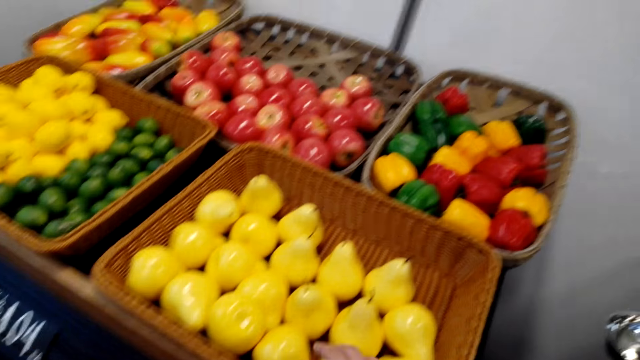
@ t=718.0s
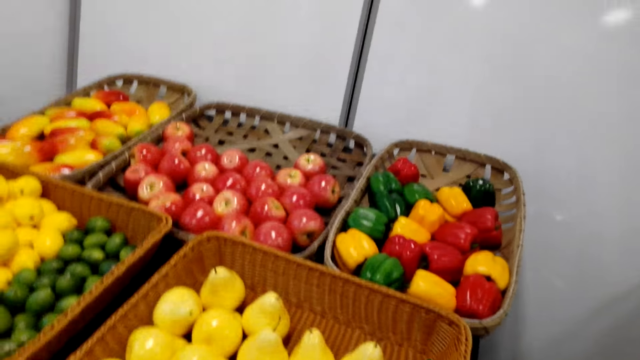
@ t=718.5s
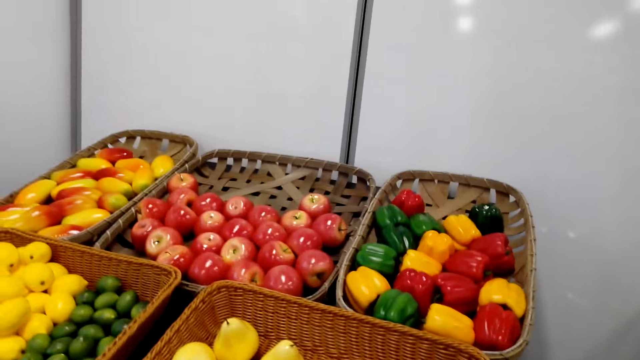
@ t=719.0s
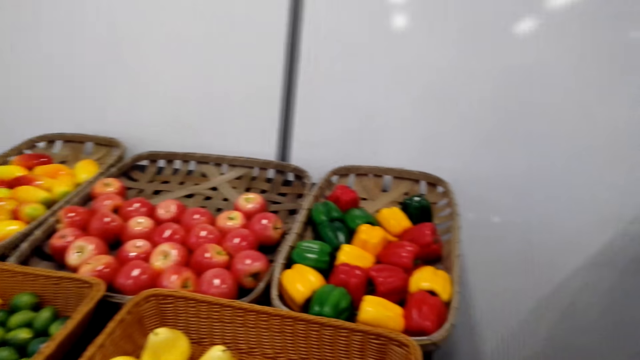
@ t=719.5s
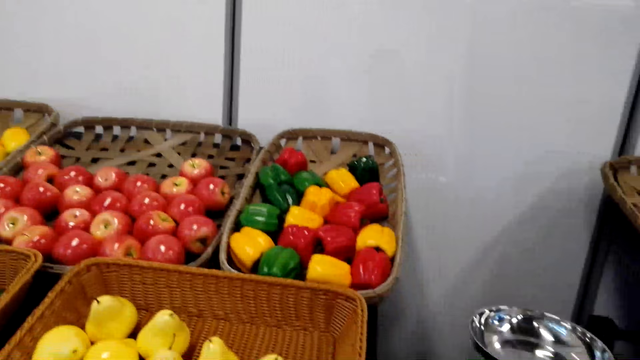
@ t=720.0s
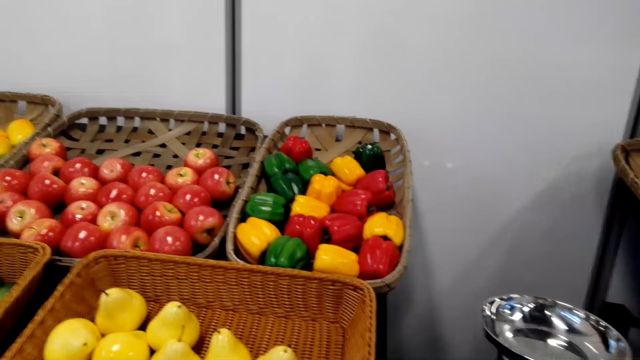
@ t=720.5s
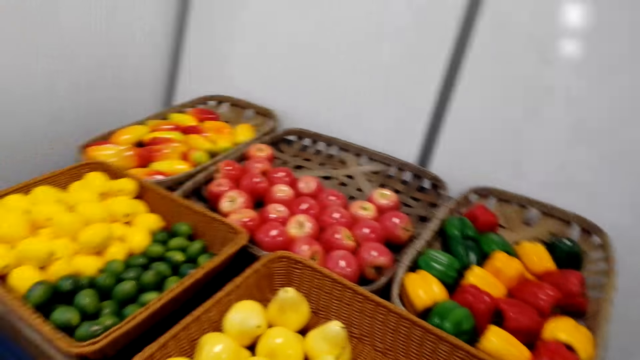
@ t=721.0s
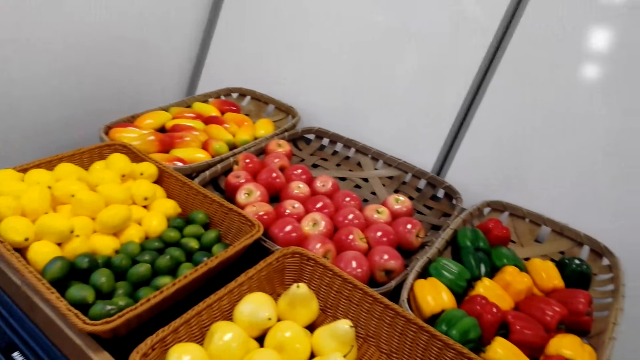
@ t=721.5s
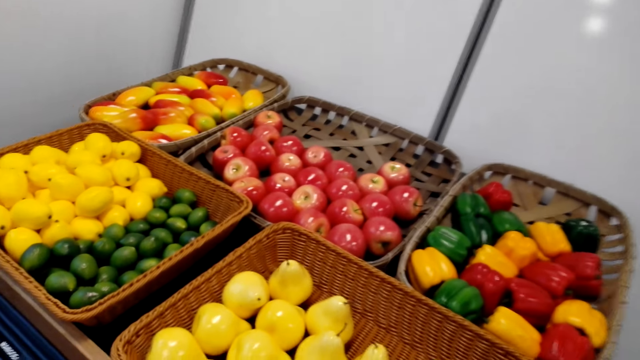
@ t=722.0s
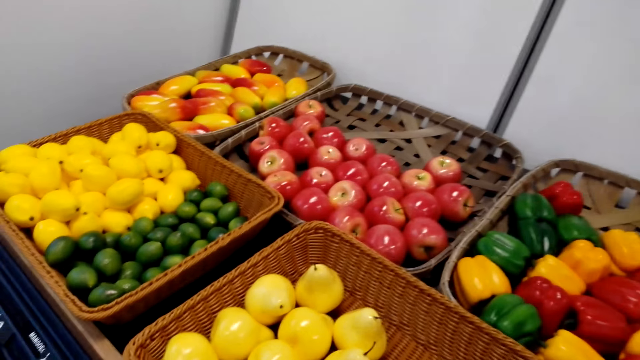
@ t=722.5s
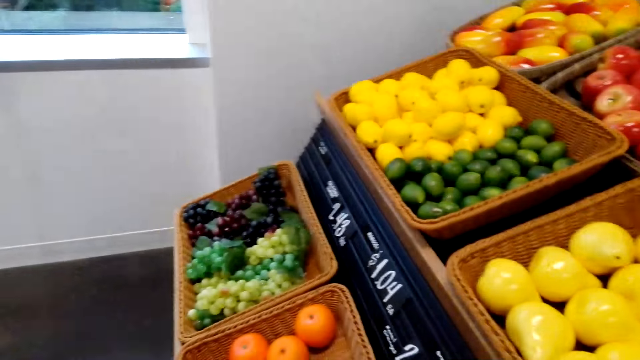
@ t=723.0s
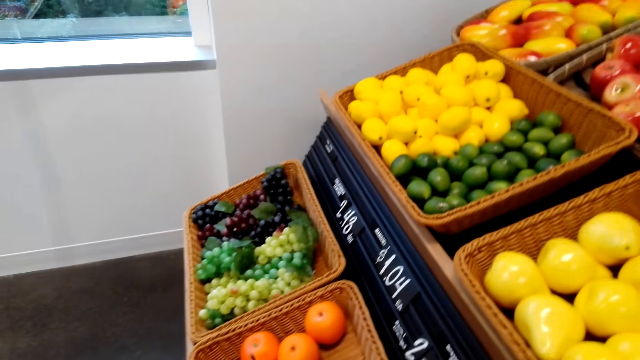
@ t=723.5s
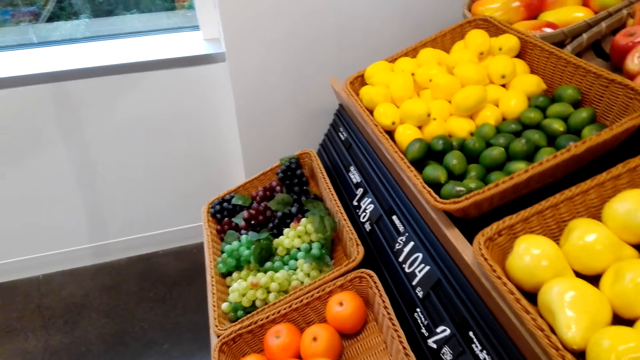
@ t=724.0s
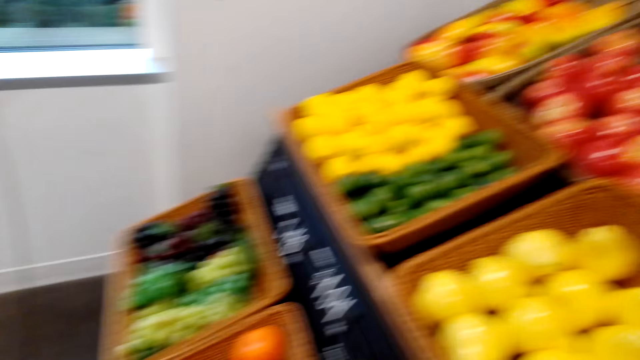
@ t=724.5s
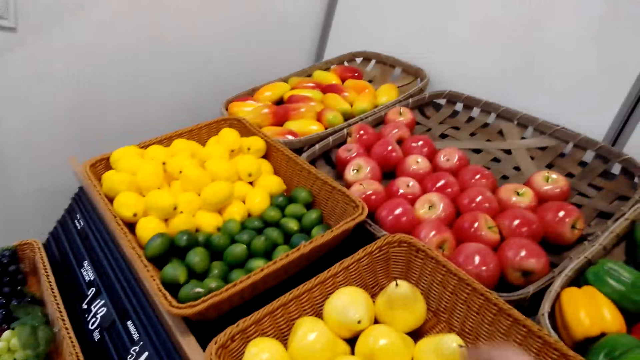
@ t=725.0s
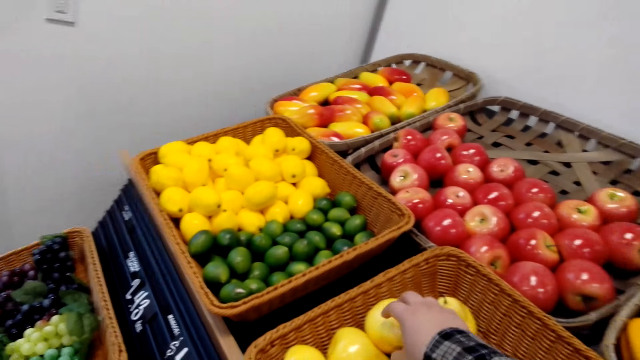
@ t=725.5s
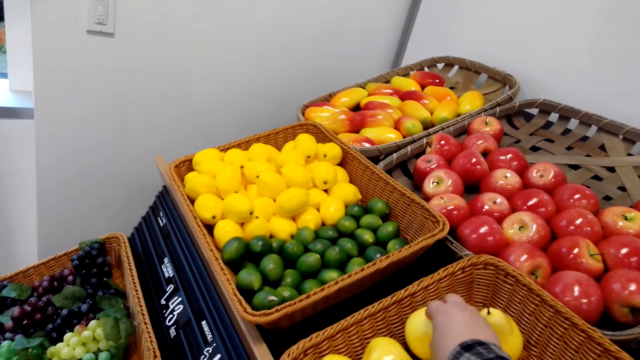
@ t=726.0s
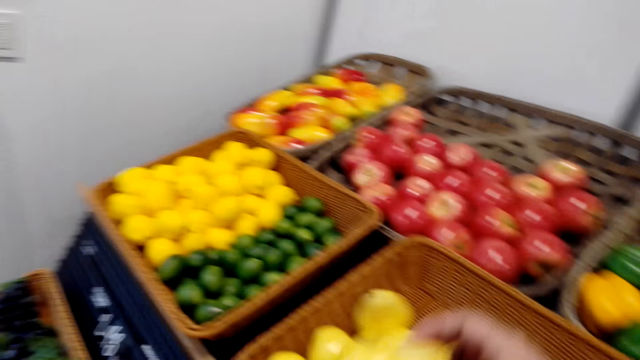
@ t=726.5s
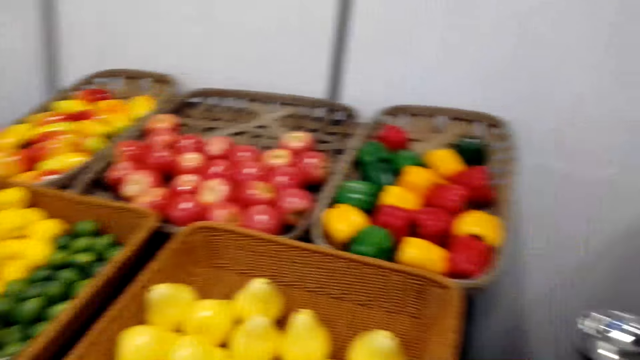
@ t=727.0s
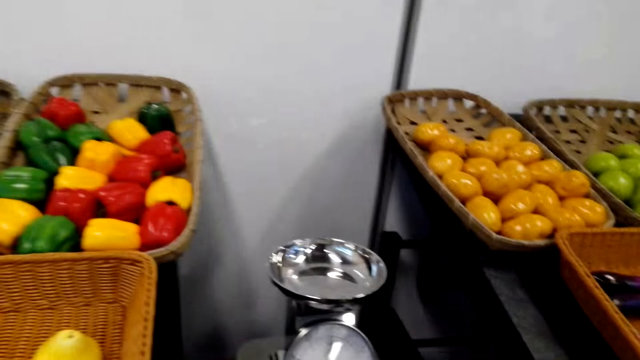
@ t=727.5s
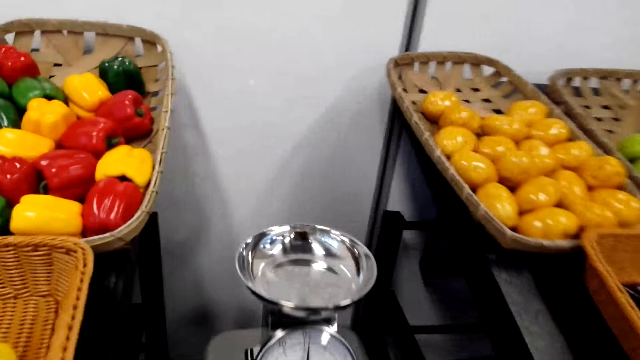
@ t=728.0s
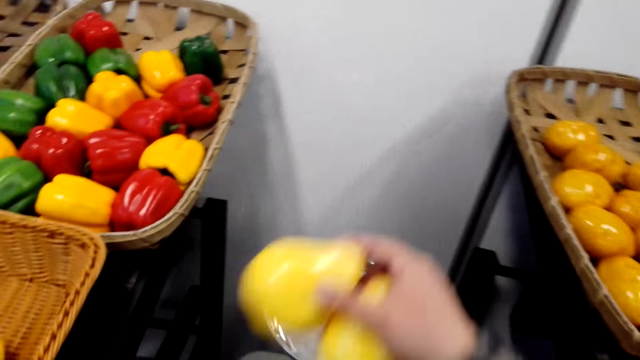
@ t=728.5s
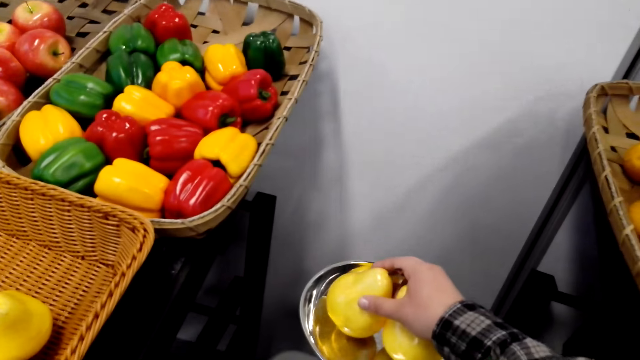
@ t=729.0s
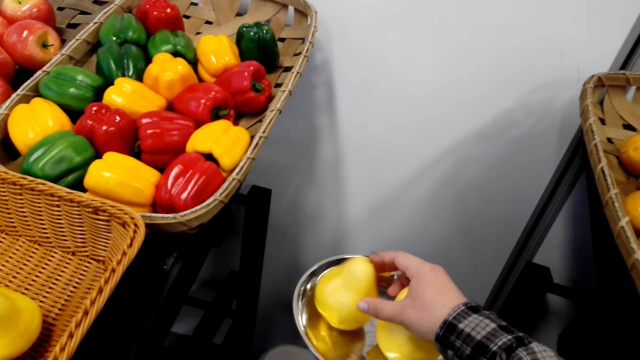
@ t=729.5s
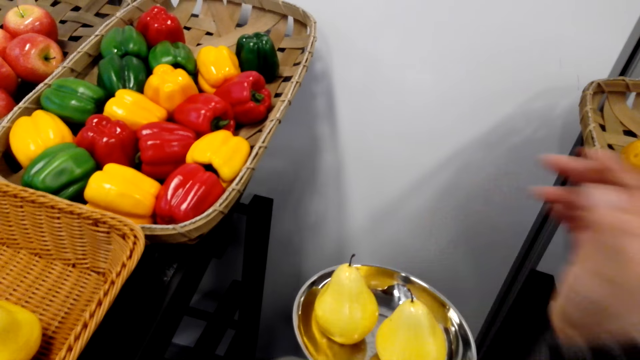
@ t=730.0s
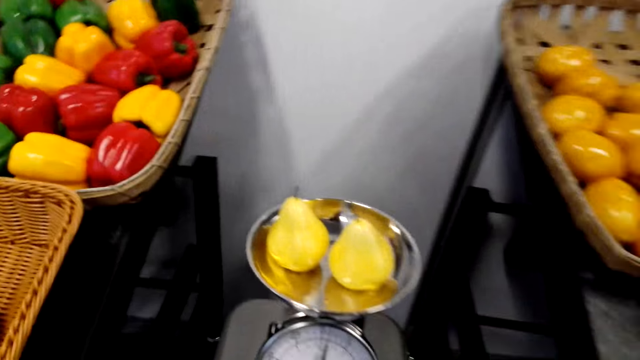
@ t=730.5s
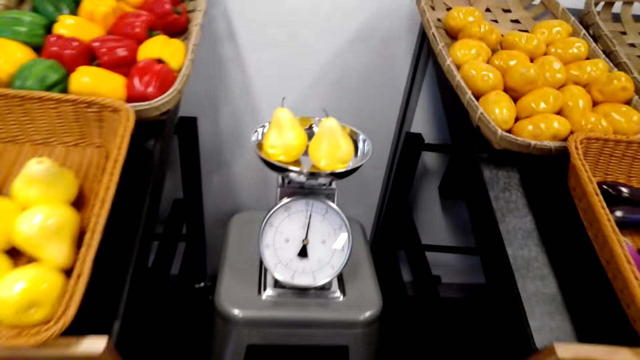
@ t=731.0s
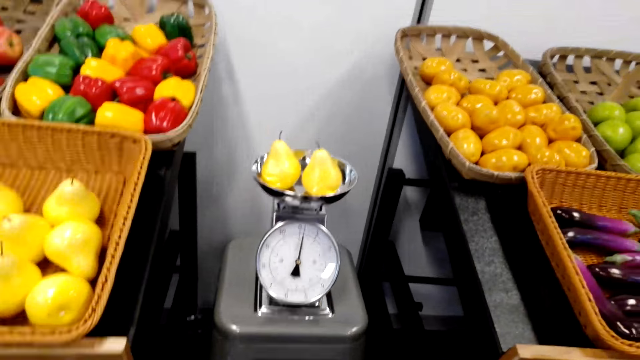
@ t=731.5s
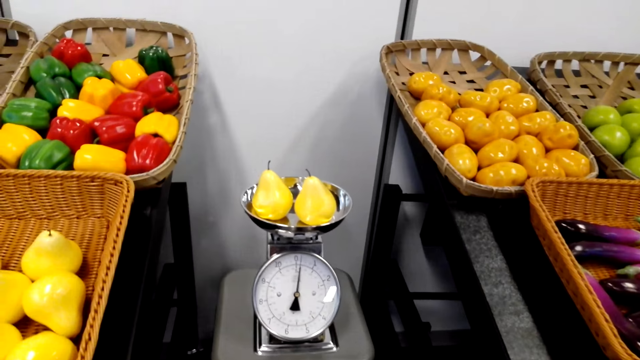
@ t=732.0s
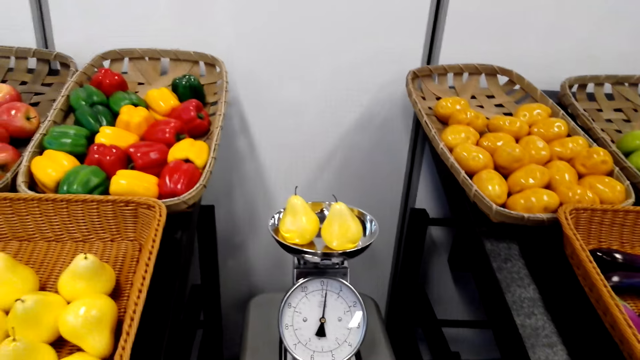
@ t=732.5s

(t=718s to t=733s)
The camera wearer looks at the groceries. They pick up a fruit. They place the fruits in the weighing scale machine.

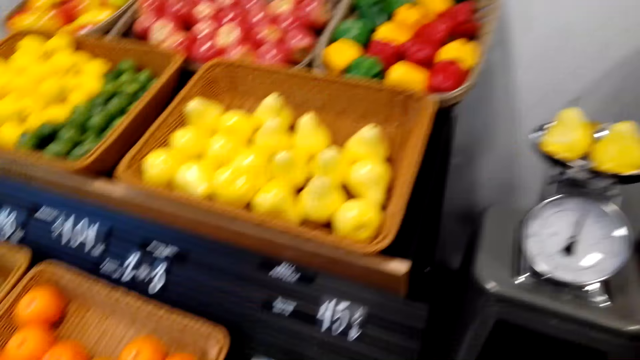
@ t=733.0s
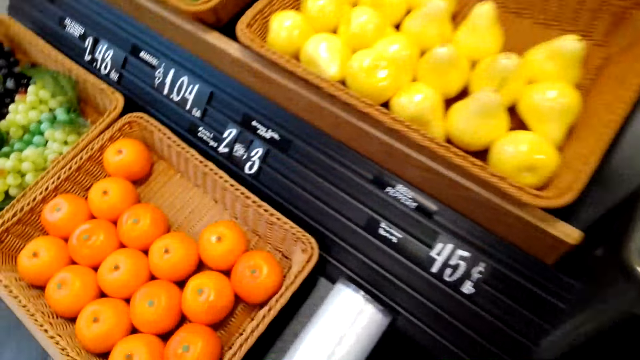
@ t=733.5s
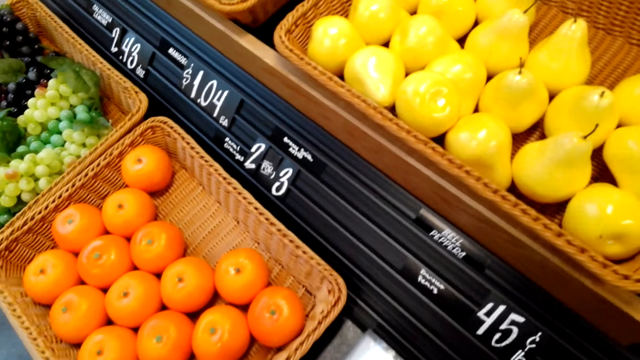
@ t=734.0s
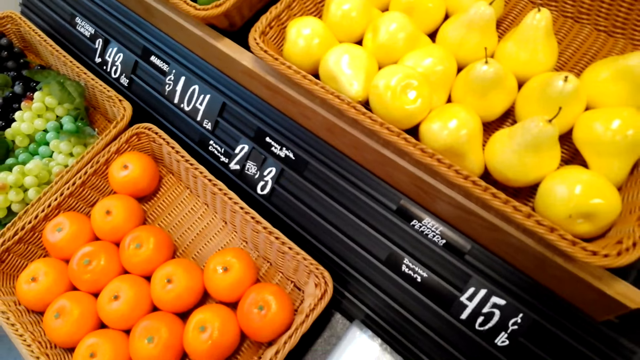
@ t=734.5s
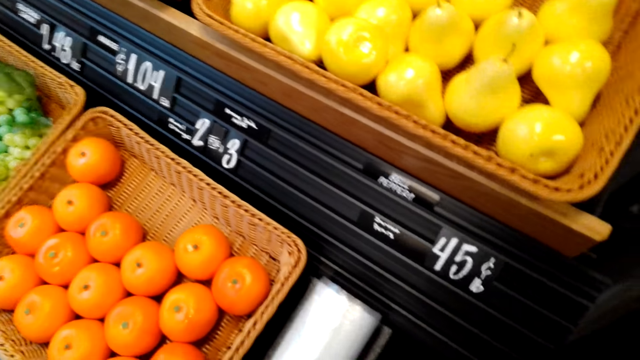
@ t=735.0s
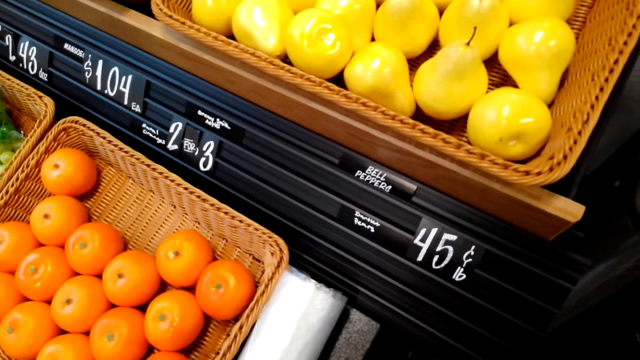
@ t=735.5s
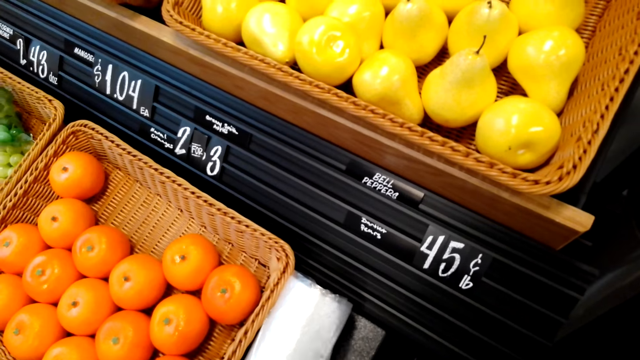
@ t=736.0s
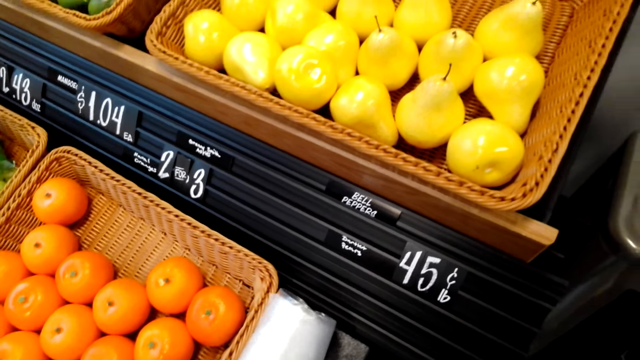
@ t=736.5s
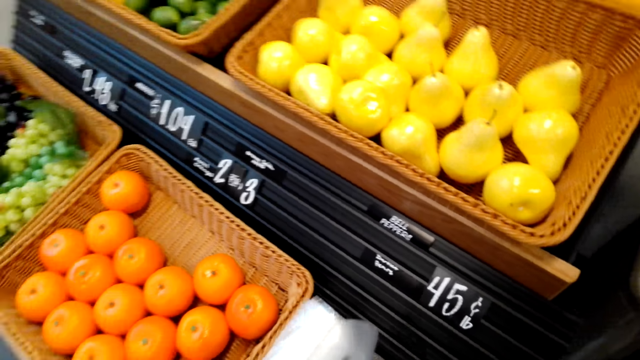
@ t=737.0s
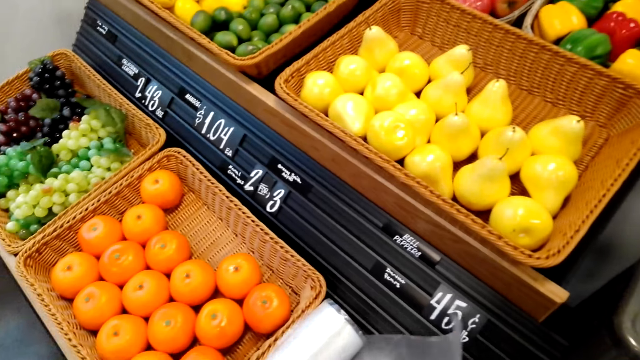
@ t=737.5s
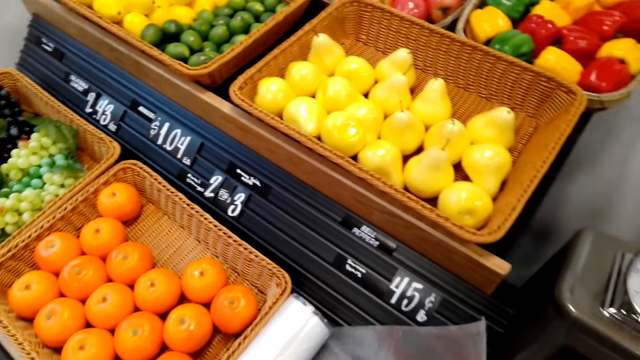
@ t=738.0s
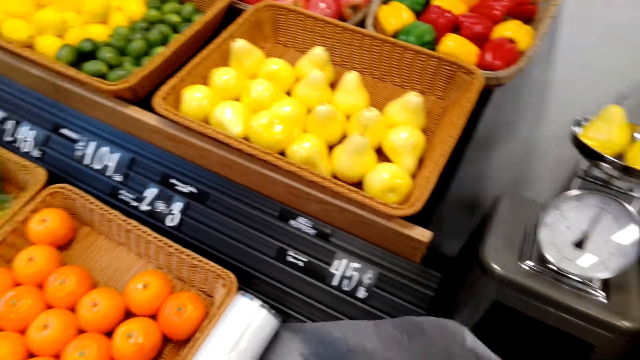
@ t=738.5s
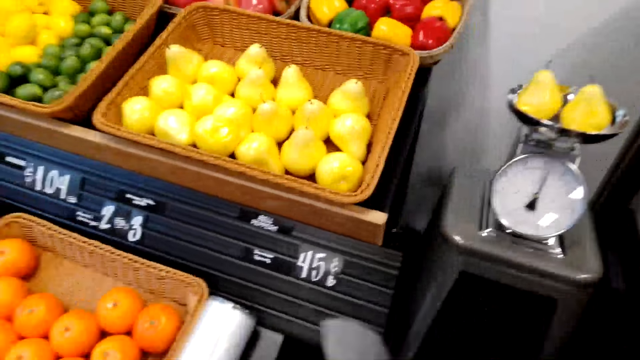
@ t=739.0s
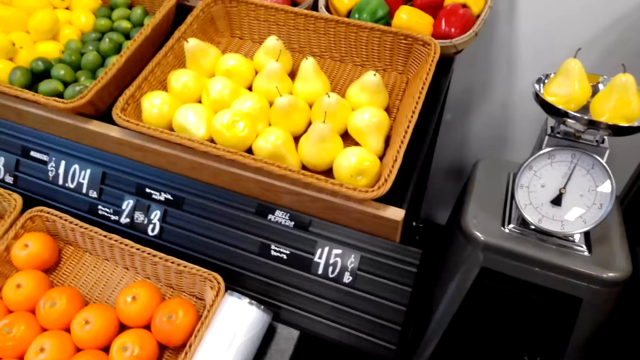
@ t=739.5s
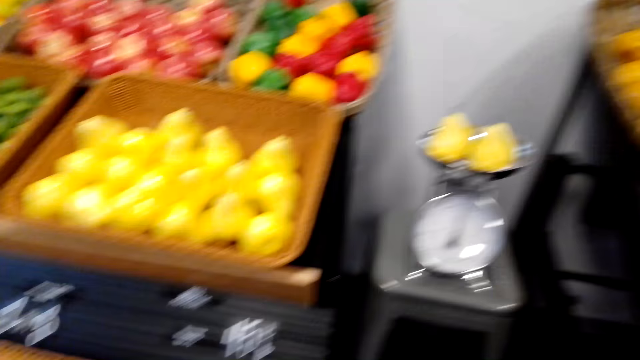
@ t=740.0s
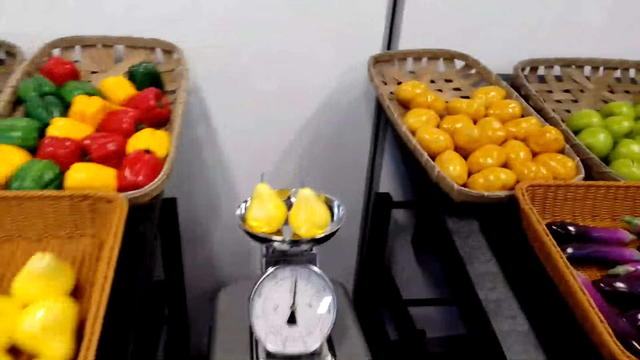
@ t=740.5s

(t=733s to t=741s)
The camera wearer moves a plastic paper. They pick up the plastic paper.
